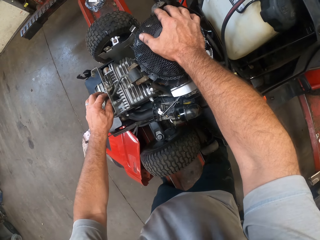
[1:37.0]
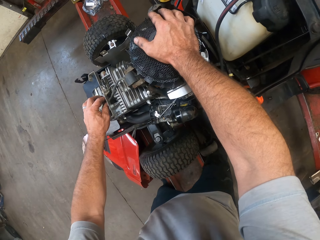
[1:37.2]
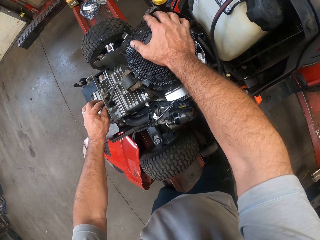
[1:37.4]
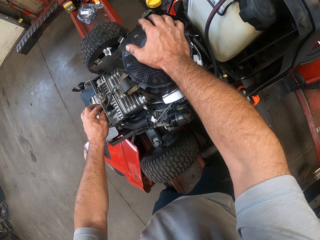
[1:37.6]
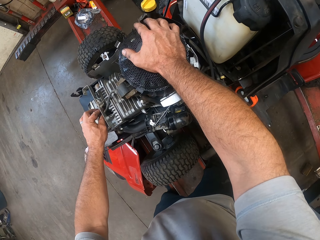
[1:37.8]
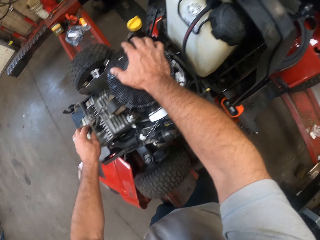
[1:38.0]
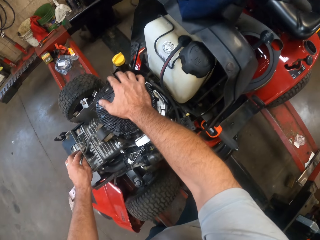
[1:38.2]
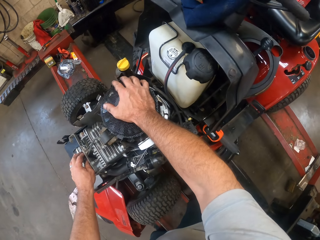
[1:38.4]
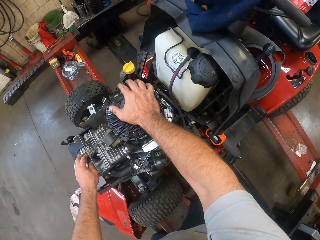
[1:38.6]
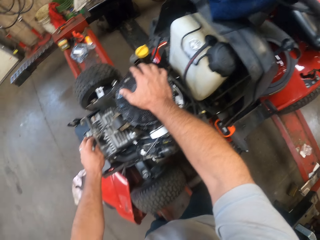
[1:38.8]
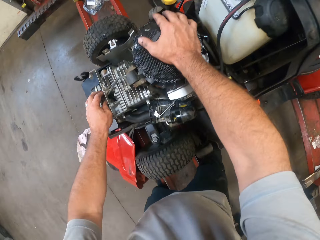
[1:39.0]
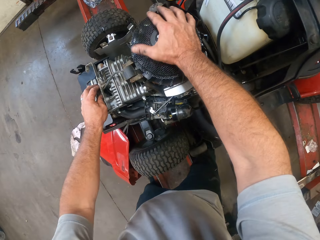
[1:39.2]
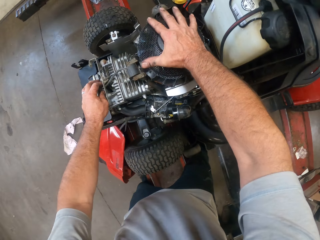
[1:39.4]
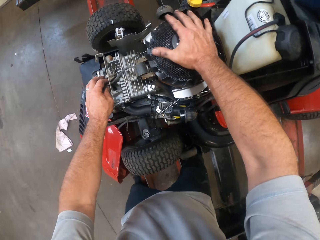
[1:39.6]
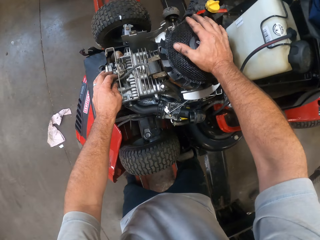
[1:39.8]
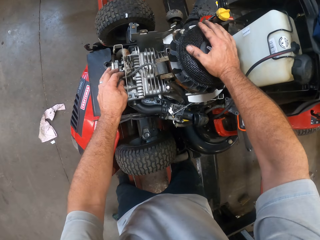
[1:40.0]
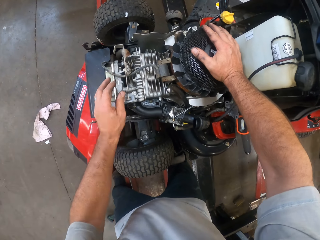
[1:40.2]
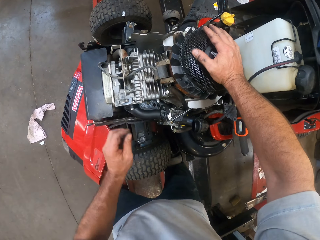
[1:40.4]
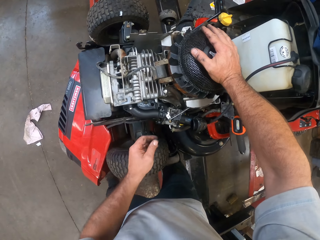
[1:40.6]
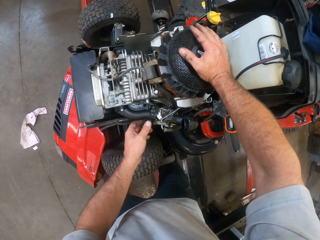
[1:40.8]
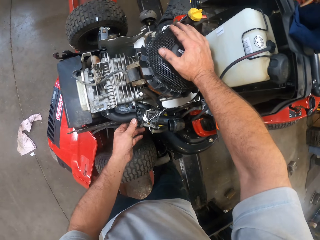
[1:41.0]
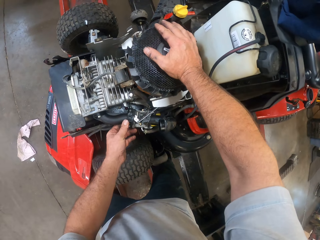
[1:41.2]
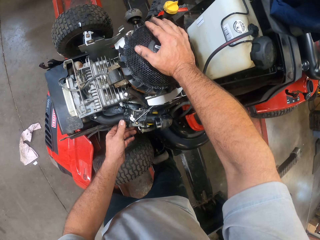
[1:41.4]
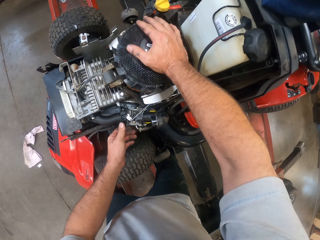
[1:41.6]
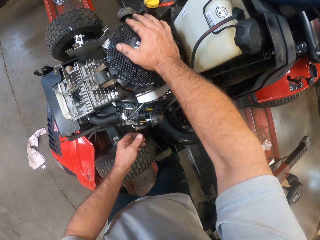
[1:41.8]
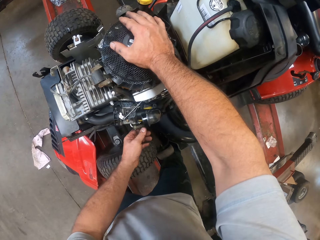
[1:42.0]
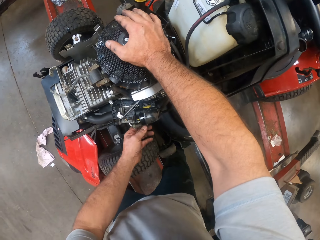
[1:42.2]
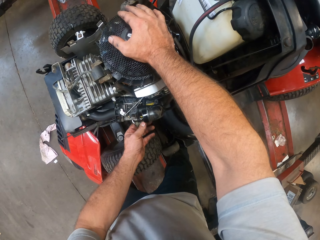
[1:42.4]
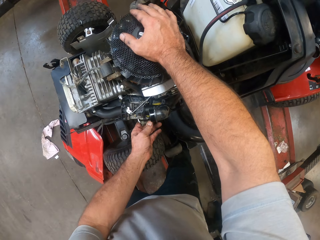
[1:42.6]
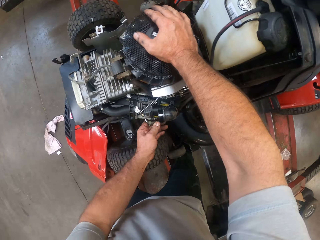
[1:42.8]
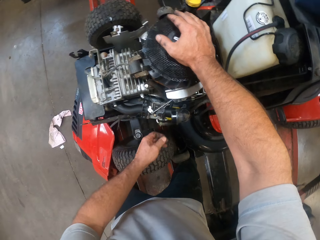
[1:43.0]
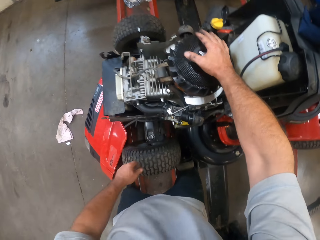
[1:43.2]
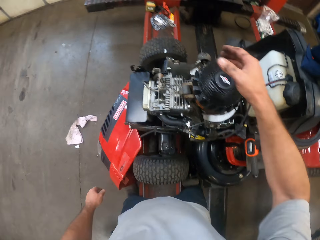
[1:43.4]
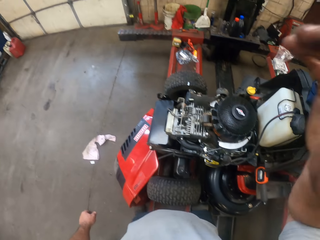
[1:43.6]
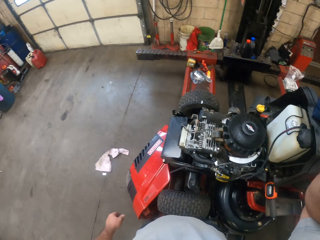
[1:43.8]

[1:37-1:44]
The camera wearer touches the engine's wire.
